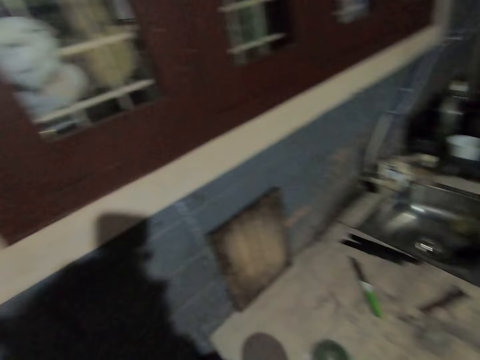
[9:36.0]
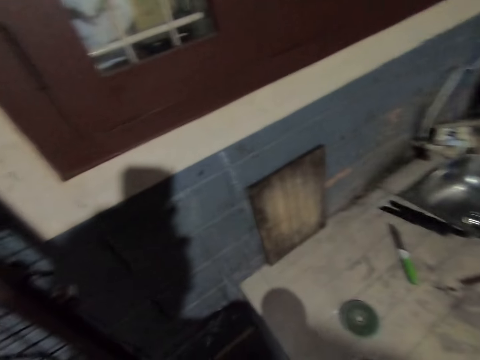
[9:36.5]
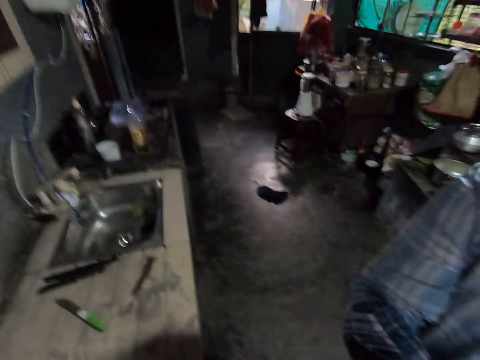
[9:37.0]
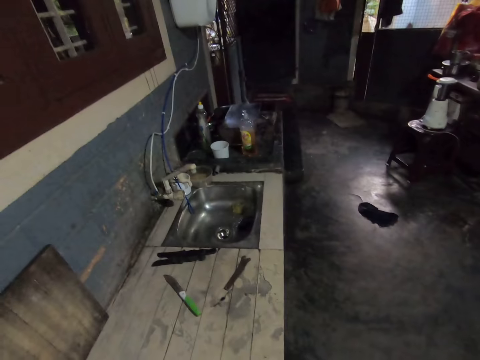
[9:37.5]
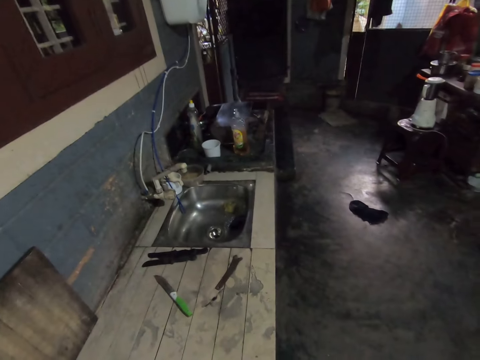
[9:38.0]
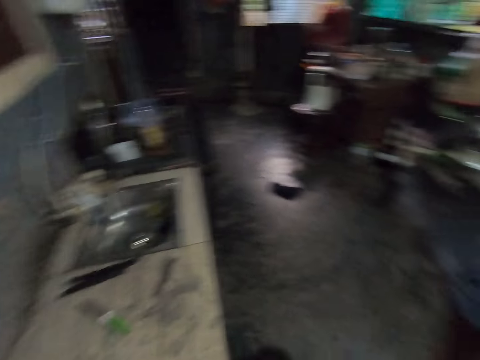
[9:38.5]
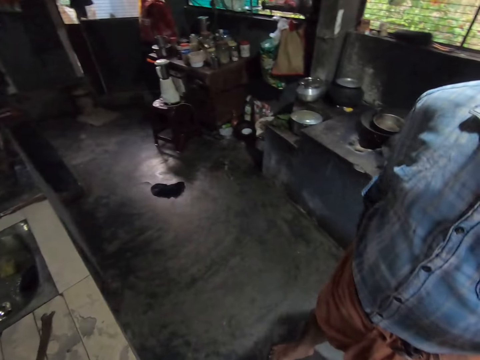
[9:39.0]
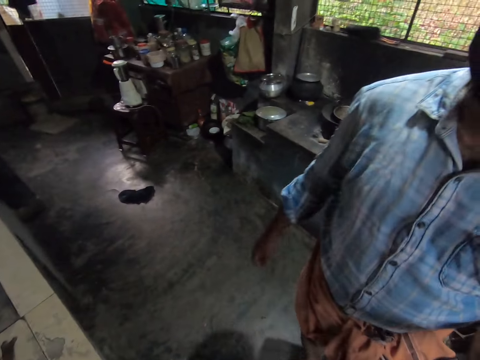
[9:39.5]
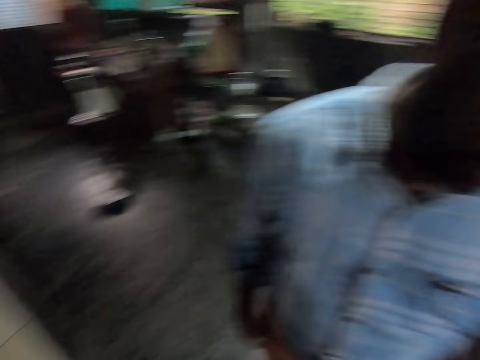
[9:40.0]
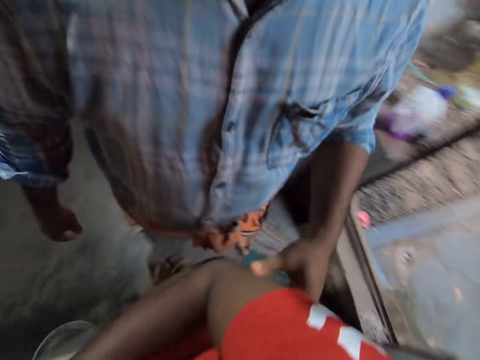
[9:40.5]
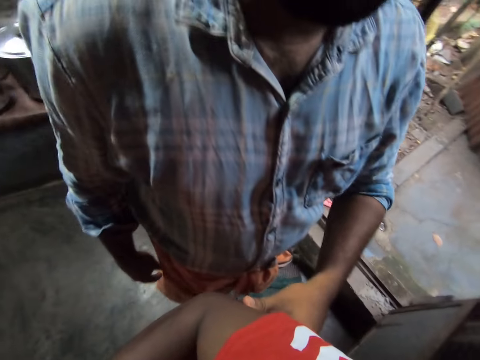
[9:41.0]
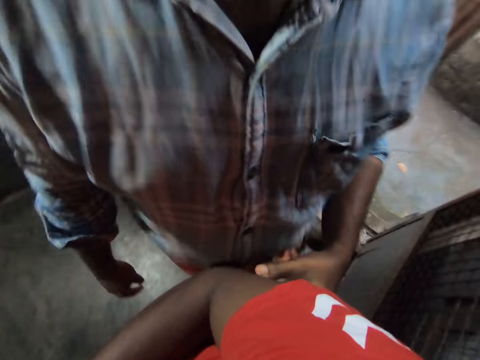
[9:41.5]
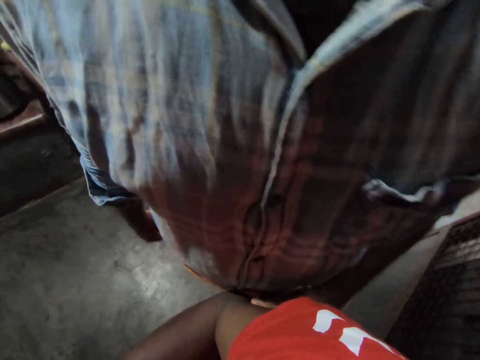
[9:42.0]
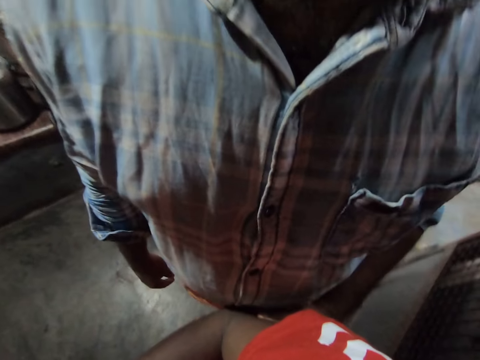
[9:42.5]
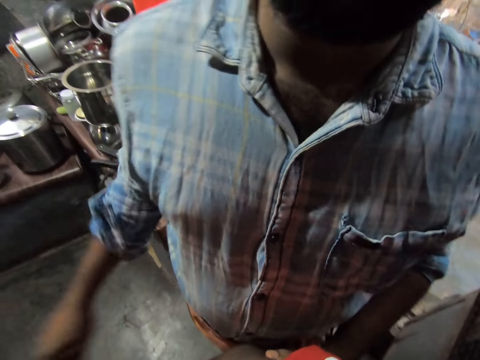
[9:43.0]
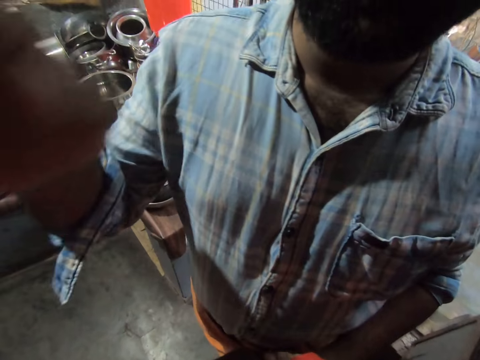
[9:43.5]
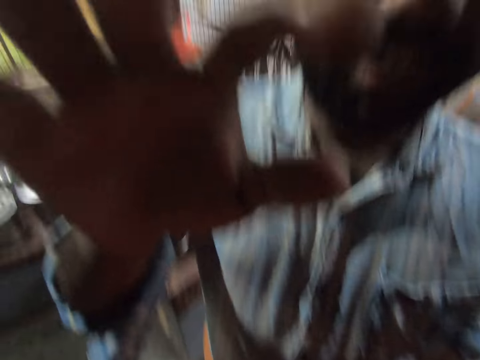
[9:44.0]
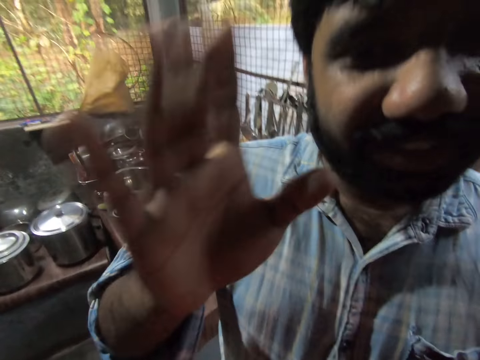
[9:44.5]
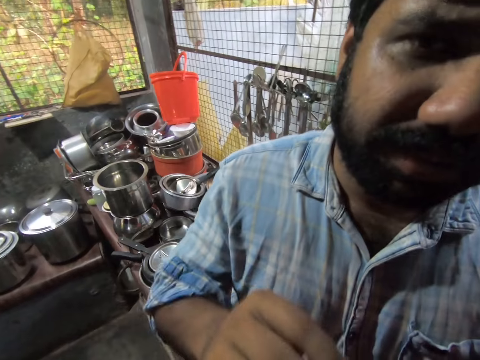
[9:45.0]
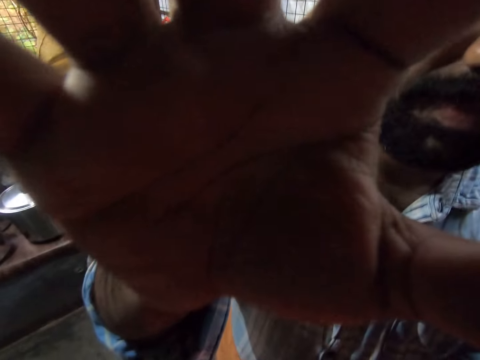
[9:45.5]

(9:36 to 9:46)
The camera wearer looks around. A man touches the hand of the camera wearer. The man walks around and moves the hands. The man looks at the camera wearer's camera. The man adjusts the camera wearer's camera. The man shakes the right hand. The man adjusts the camera wearer's camera.
